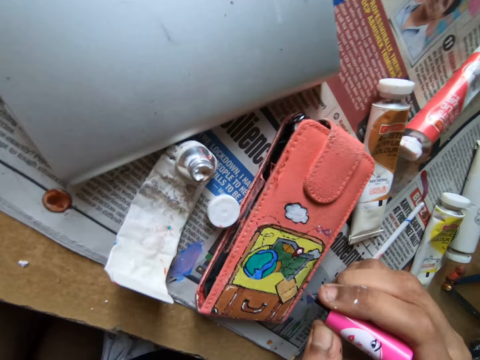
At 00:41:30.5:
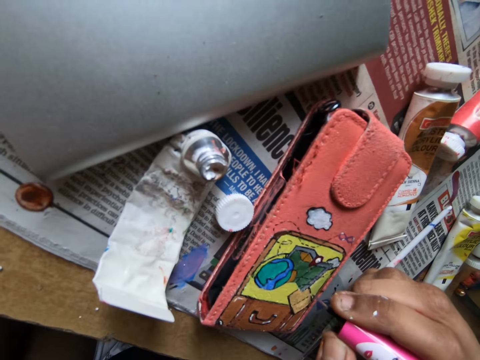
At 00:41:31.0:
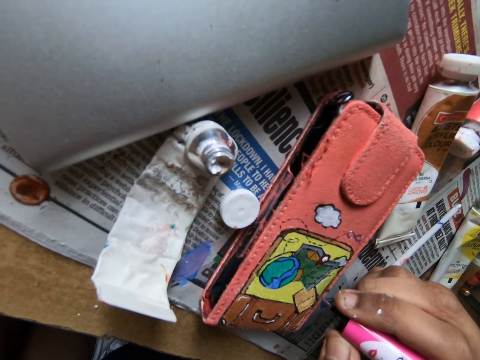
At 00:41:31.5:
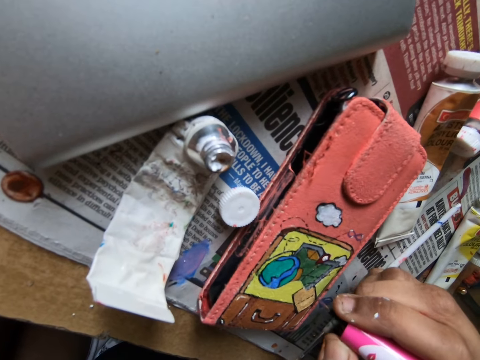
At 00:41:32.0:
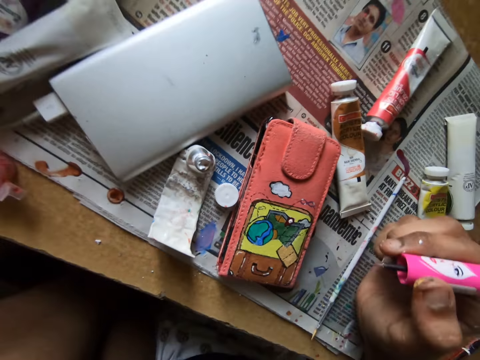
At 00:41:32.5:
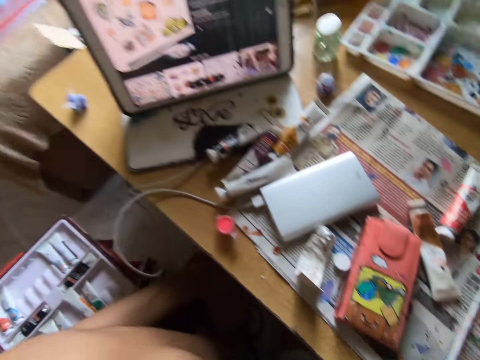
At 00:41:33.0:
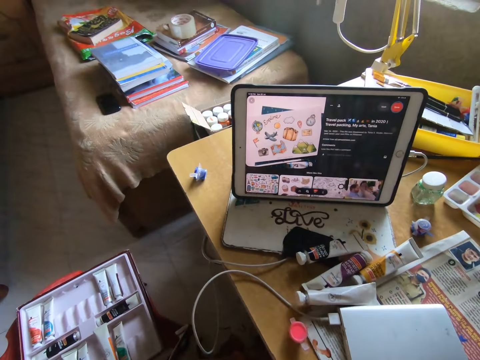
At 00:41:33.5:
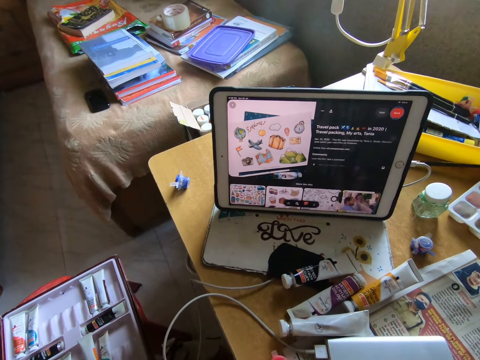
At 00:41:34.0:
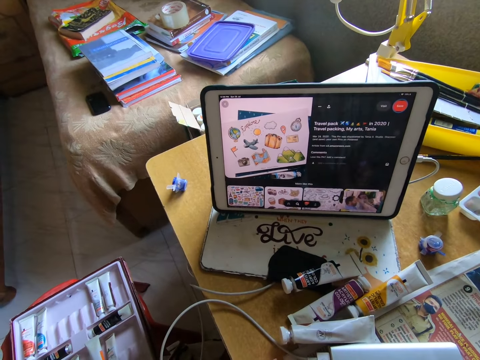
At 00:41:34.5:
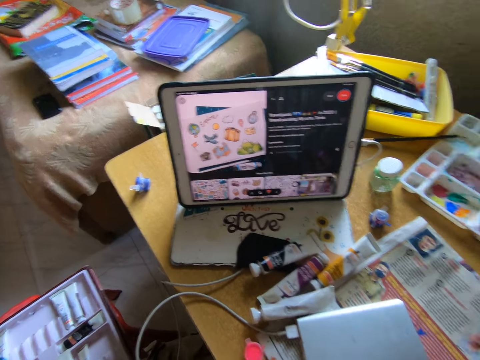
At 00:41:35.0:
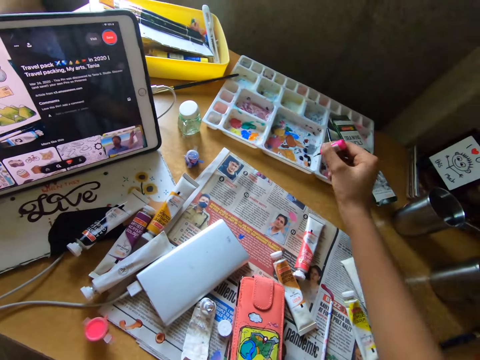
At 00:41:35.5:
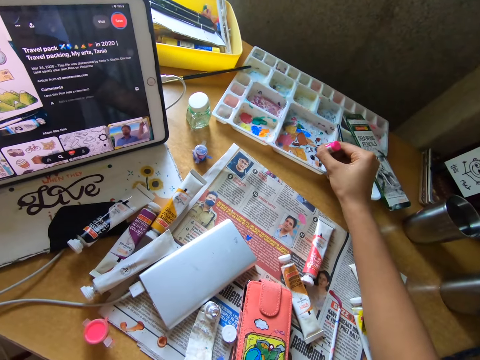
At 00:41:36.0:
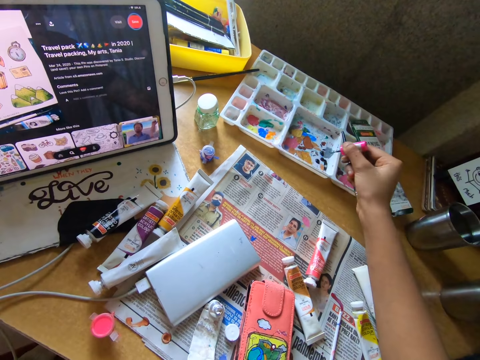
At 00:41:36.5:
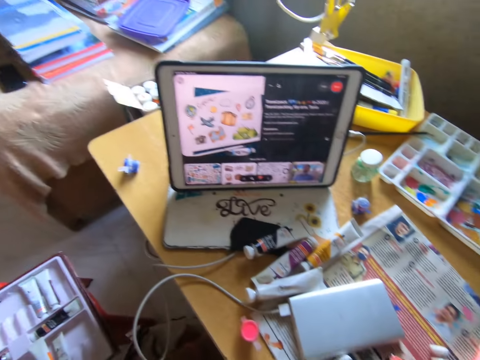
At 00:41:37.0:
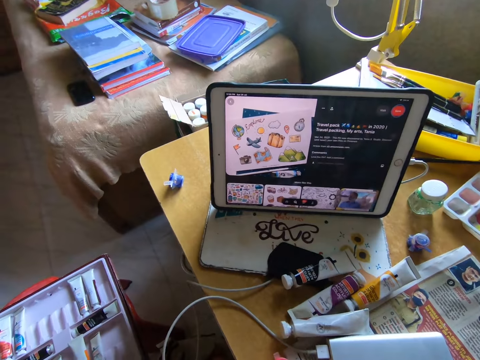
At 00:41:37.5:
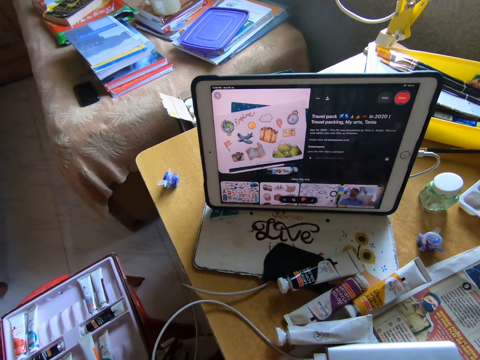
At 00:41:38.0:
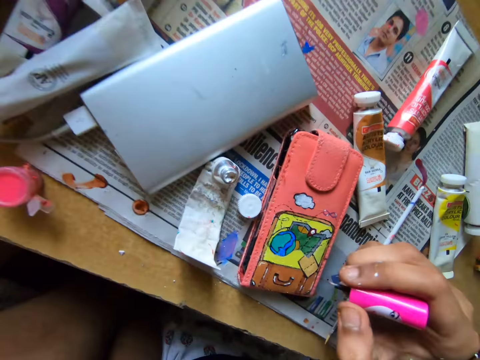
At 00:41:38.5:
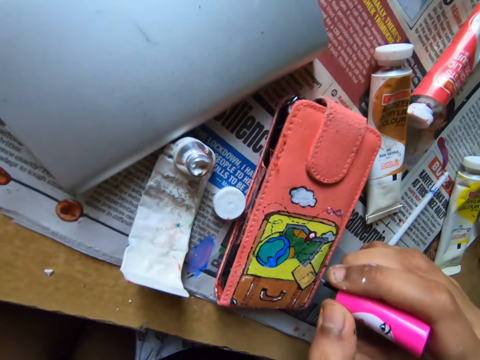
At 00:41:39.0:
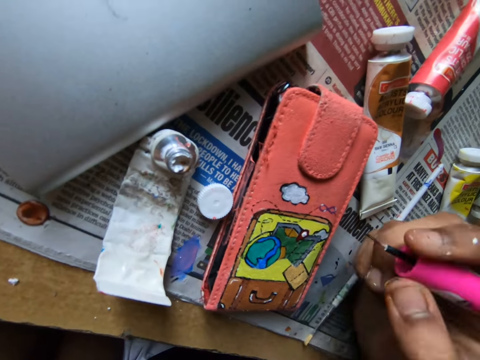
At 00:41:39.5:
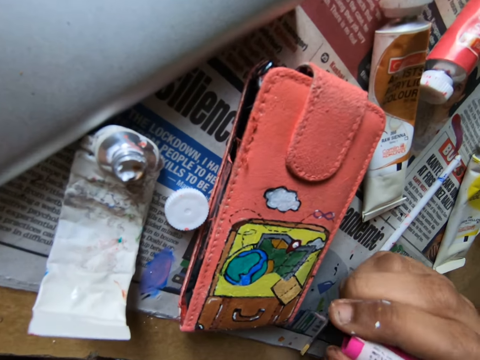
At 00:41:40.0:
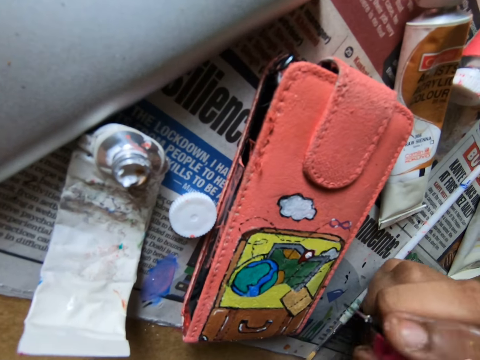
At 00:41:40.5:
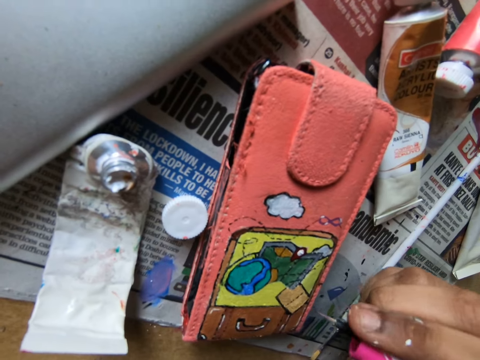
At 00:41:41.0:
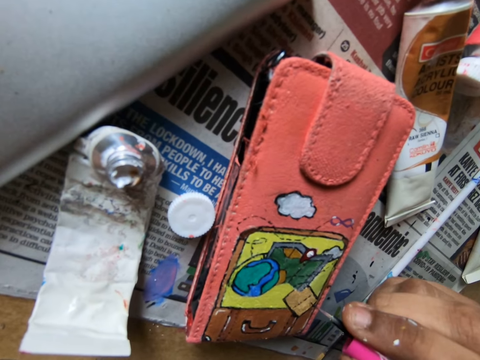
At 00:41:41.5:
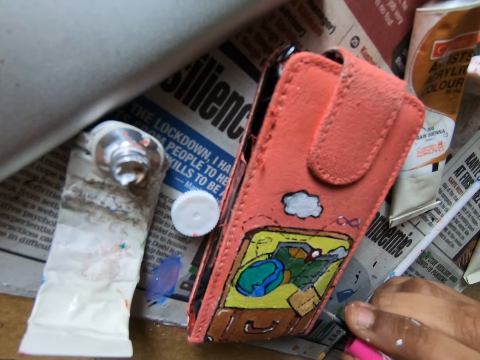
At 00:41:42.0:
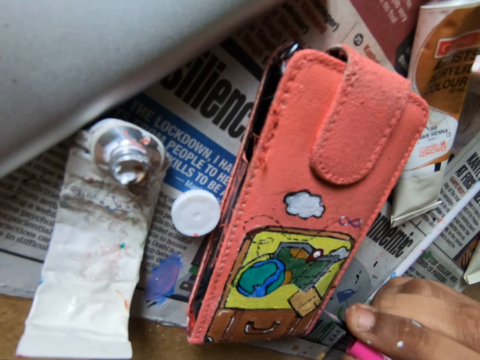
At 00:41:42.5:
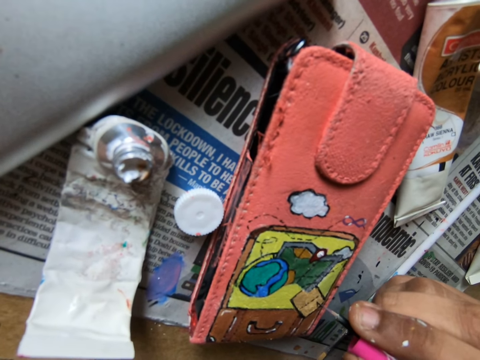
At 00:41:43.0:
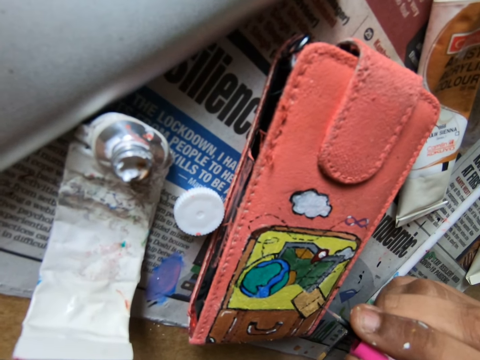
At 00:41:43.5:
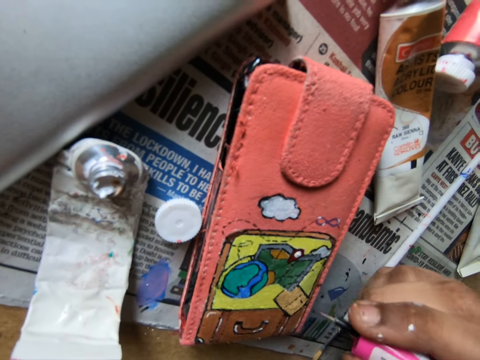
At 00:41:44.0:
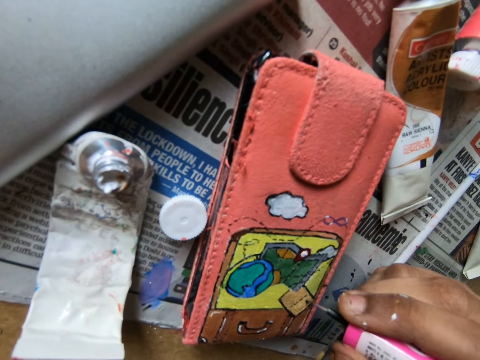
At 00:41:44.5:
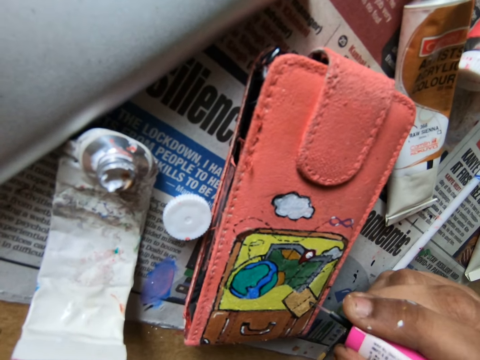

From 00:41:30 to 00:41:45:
The camera wearer applies paint on the wallet with the paint marker. They look at a tablet on the table. They rub the paint marker on the paint tray. They look at the tablet on the table. They look around. They apply paint on the wallet with the paint marker.

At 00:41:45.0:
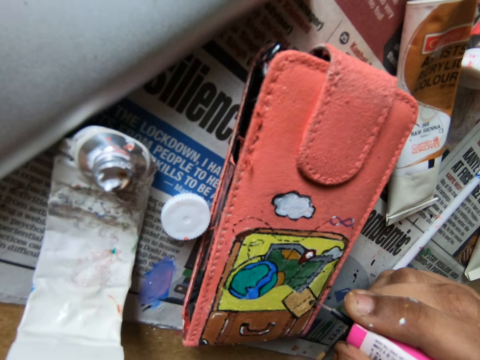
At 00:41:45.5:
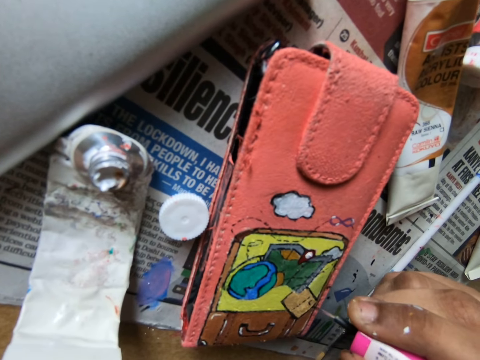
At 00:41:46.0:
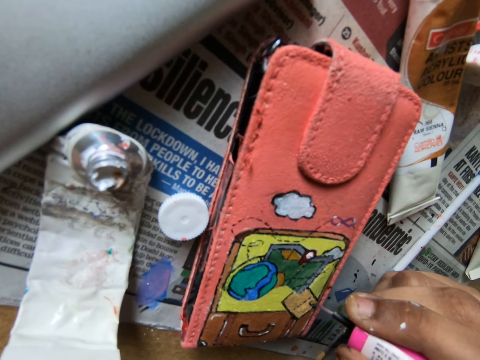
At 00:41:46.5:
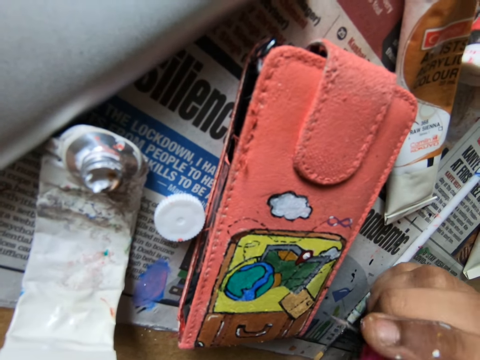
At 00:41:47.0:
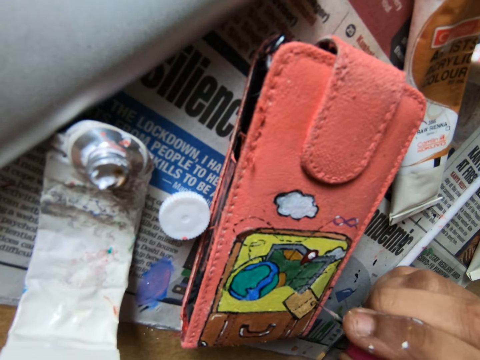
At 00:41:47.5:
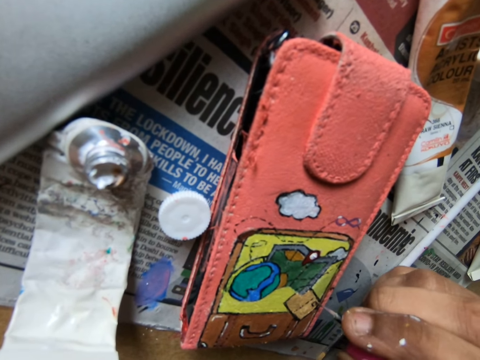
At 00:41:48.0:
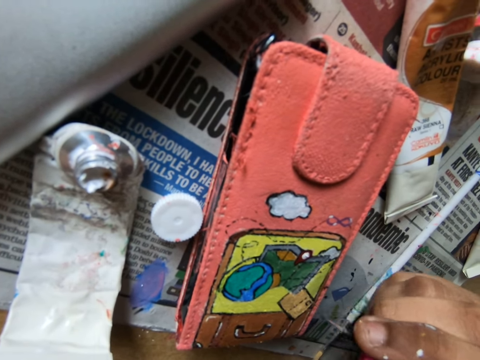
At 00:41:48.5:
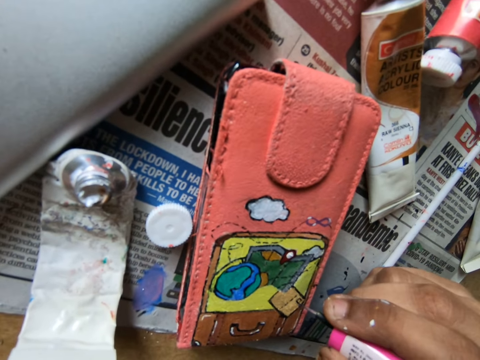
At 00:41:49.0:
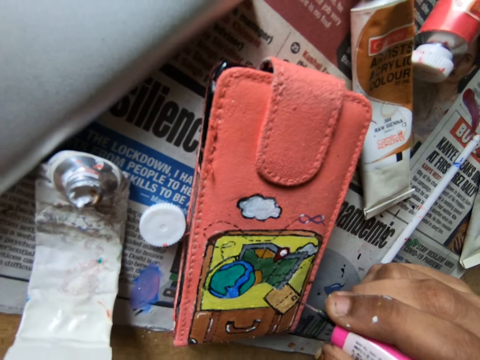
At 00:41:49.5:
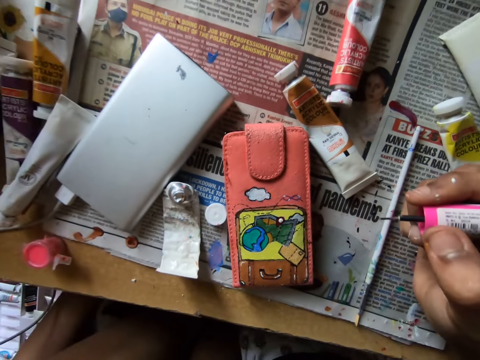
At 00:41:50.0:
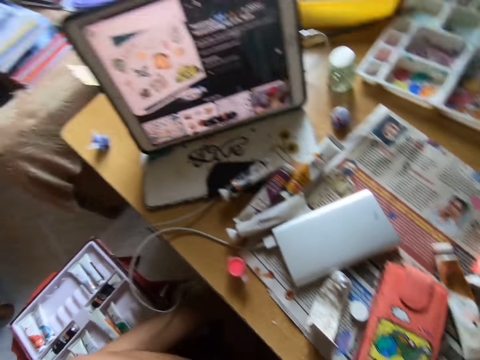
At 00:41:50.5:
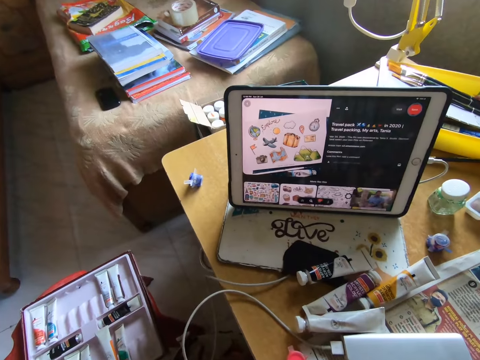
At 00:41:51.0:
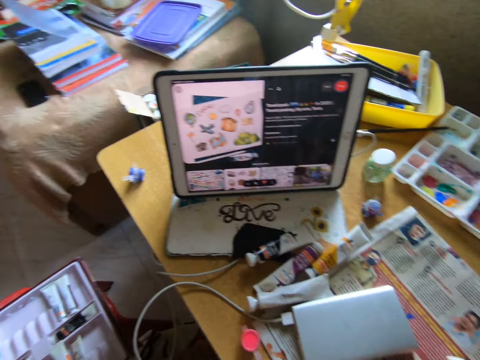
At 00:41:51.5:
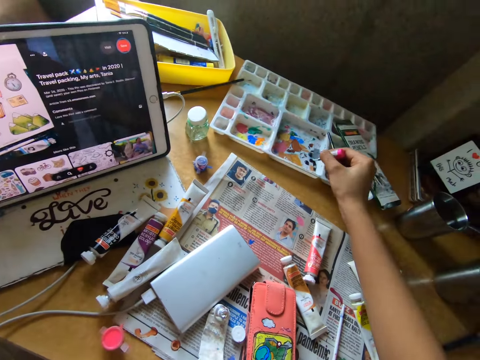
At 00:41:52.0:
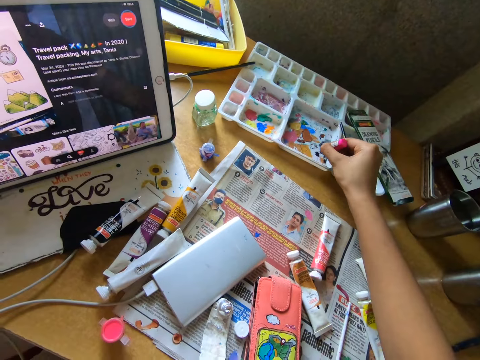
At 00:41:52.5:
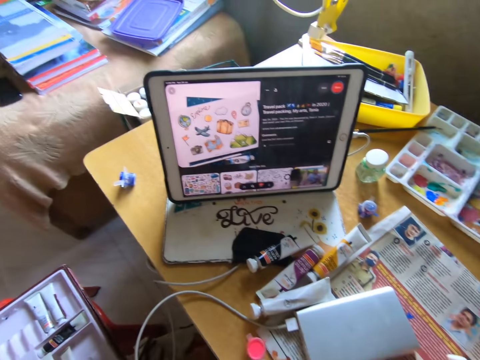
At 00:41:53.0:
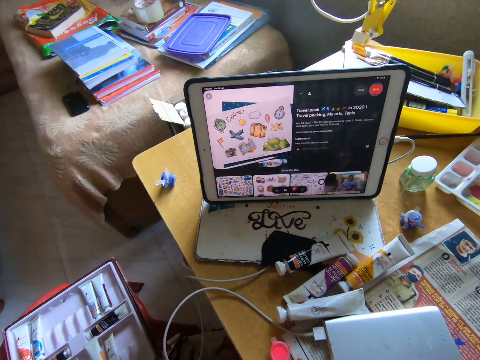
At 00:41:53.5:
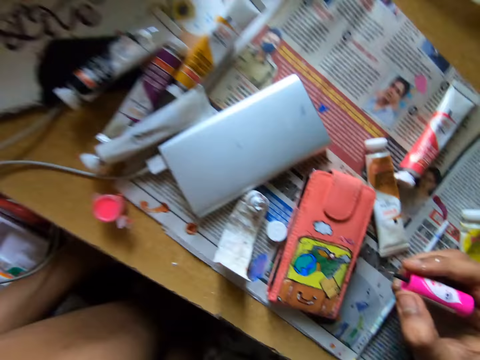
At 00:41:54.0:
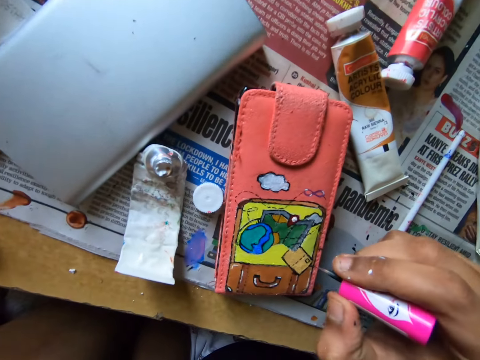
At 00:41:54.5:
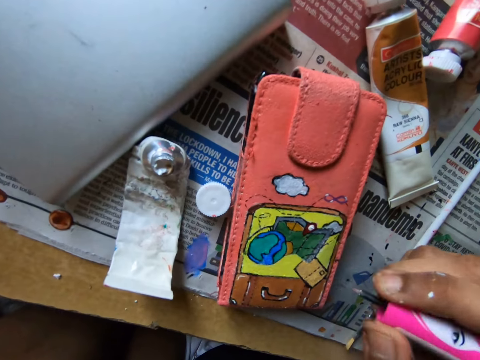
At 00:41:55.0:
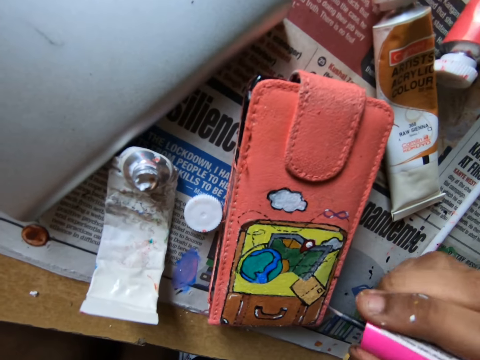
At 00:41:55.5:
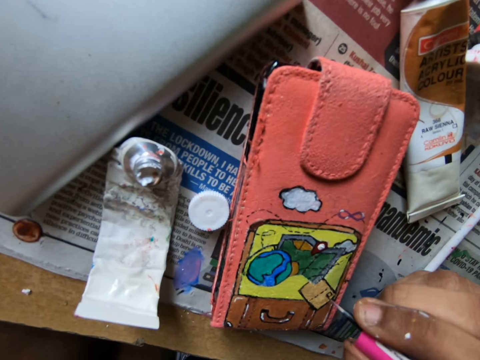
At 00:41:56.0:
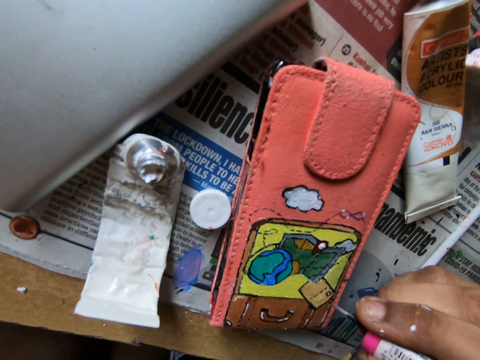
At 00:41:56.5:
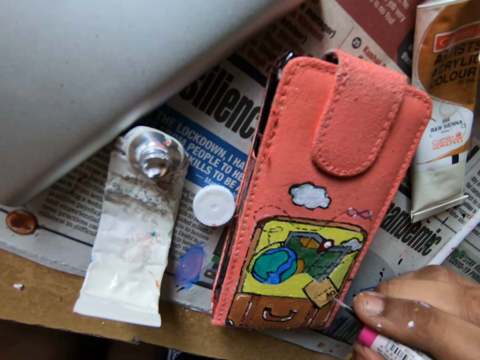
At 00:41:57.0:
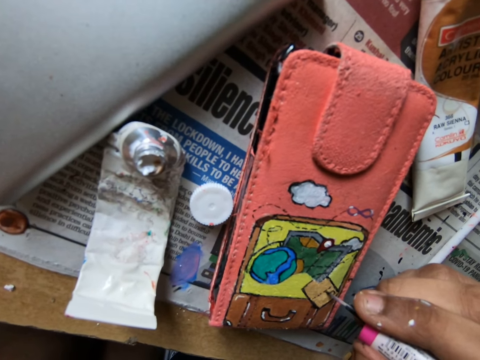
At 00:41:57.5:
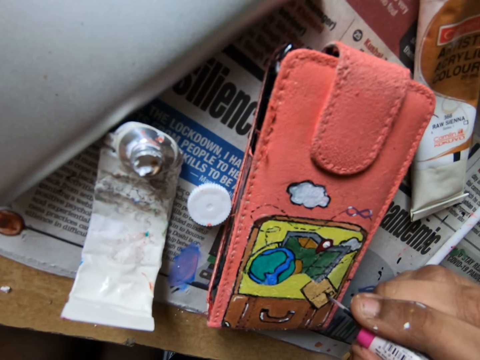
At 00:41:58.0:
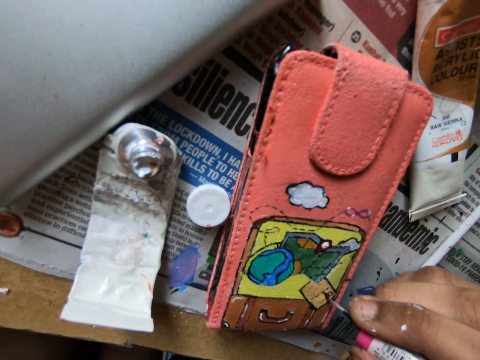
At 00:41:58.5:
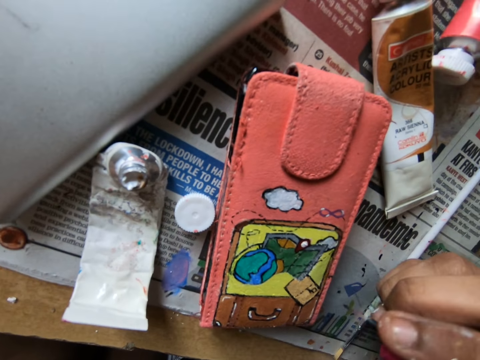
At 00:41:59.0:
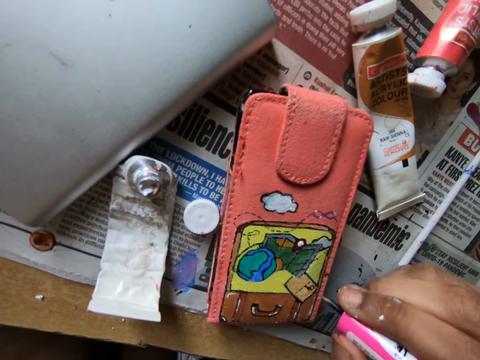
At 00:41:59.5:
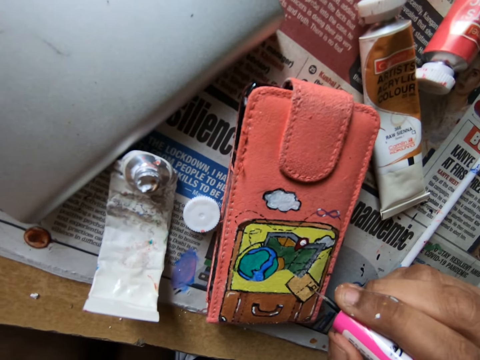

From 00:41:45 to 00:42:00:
The camera wearer looks at a tablet on the table. They look around. They put something on the table. They rub a paint marker on a paint tray. They look at the tablet on the table. They apply paint on a wallet with the paint marker.
